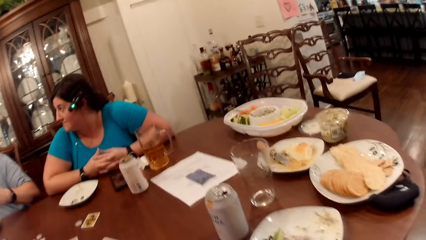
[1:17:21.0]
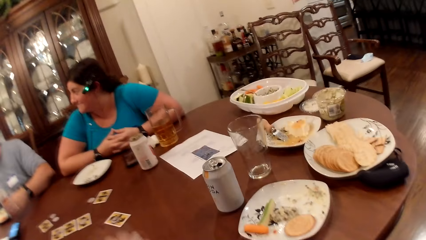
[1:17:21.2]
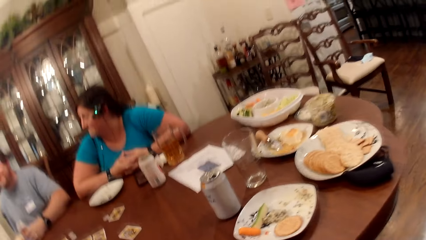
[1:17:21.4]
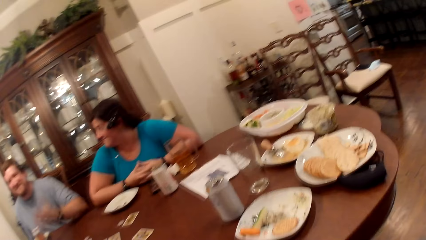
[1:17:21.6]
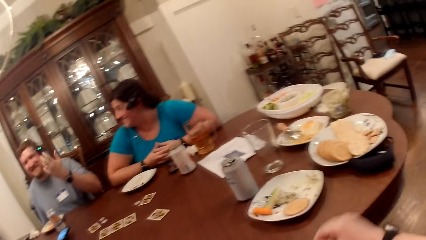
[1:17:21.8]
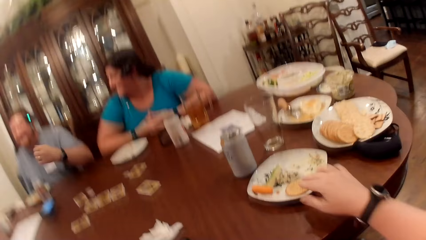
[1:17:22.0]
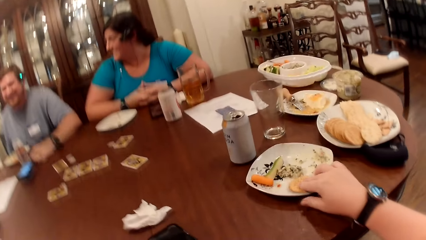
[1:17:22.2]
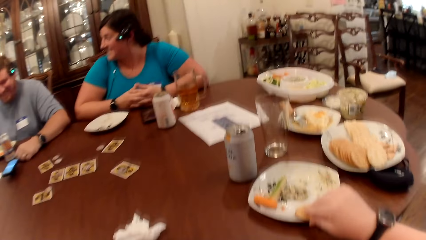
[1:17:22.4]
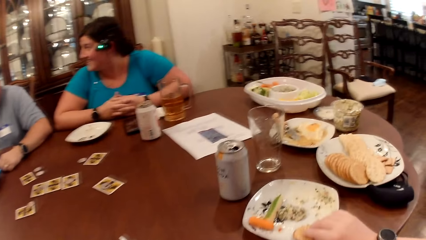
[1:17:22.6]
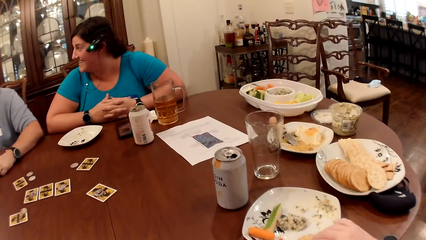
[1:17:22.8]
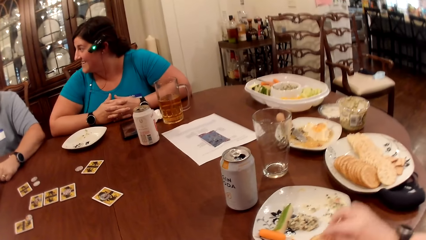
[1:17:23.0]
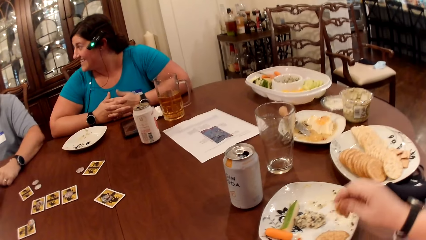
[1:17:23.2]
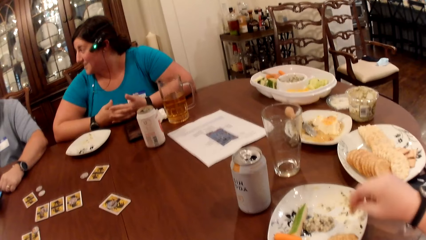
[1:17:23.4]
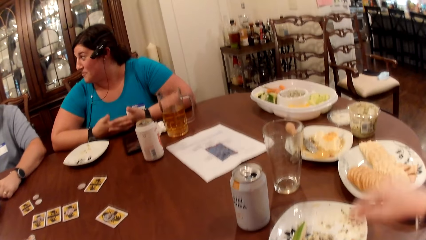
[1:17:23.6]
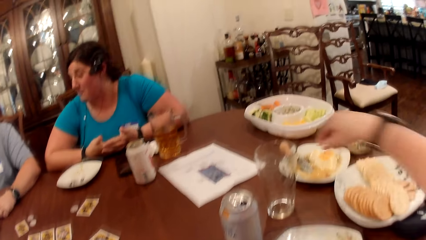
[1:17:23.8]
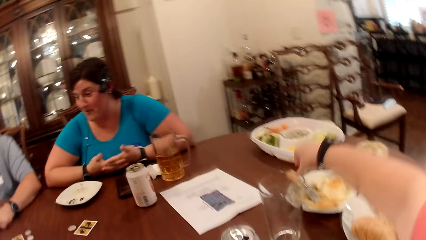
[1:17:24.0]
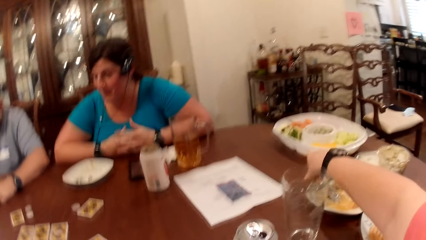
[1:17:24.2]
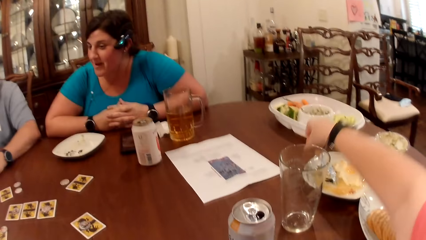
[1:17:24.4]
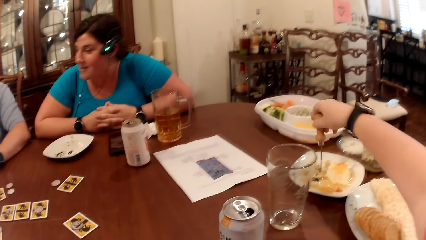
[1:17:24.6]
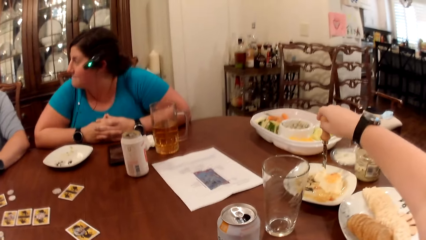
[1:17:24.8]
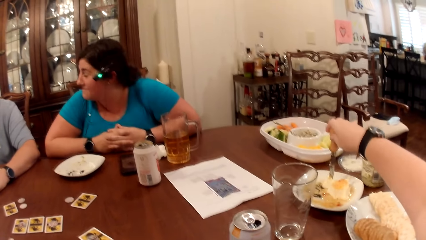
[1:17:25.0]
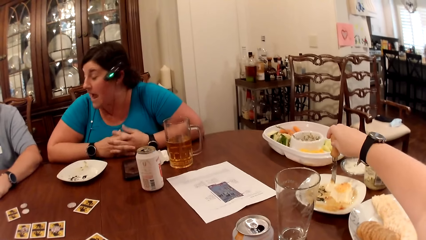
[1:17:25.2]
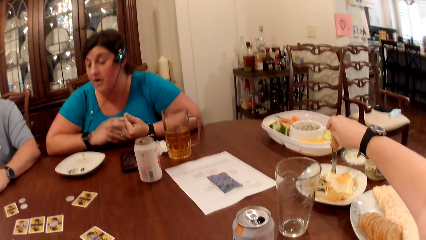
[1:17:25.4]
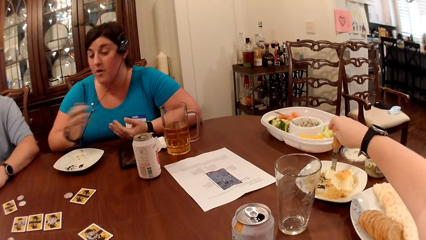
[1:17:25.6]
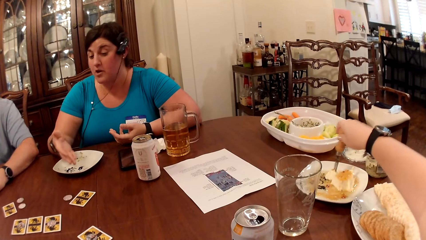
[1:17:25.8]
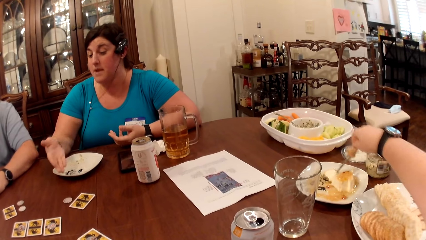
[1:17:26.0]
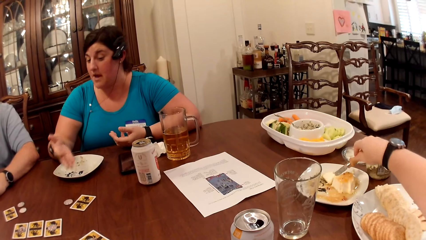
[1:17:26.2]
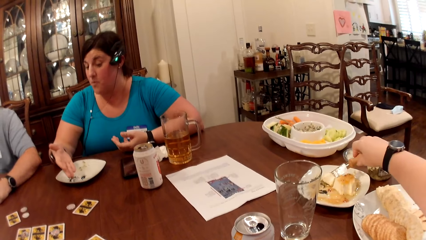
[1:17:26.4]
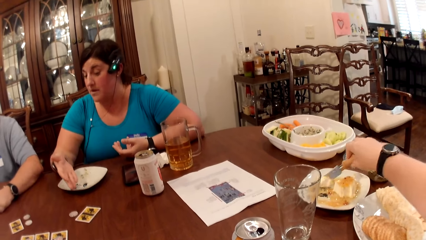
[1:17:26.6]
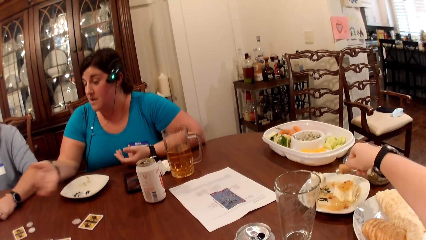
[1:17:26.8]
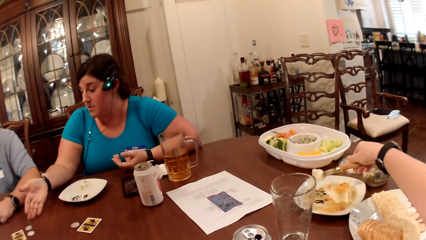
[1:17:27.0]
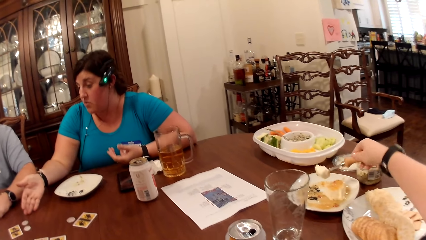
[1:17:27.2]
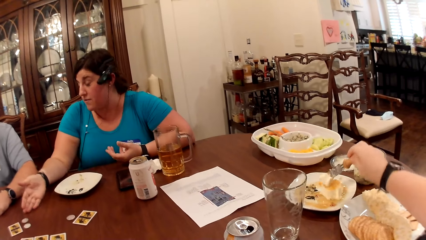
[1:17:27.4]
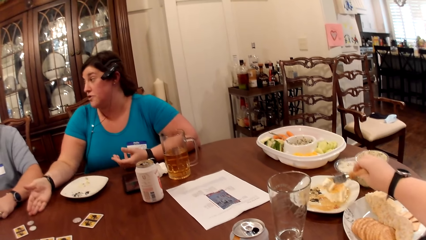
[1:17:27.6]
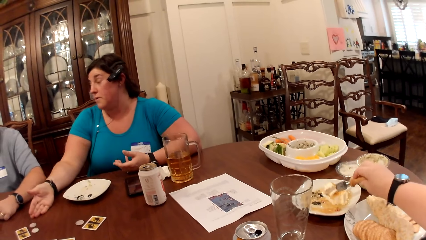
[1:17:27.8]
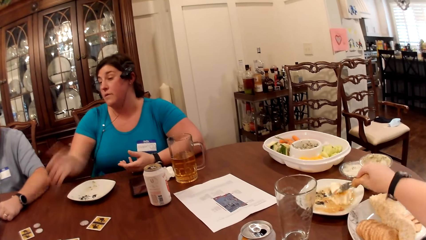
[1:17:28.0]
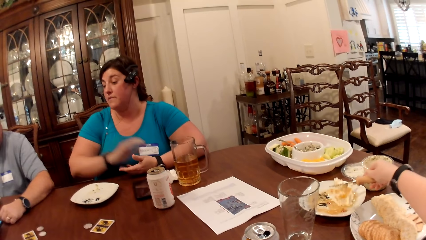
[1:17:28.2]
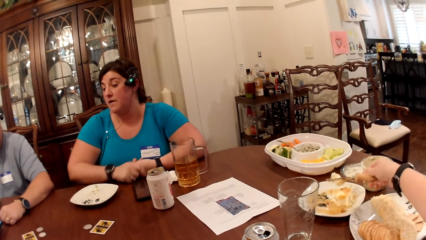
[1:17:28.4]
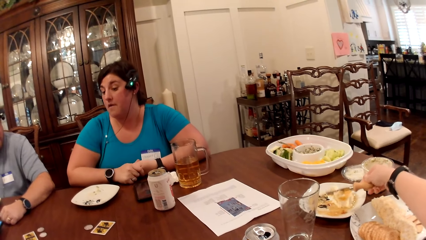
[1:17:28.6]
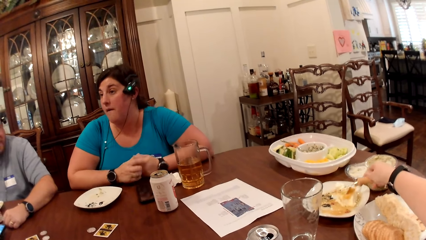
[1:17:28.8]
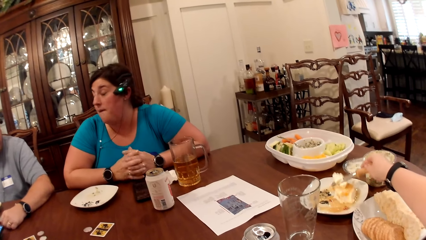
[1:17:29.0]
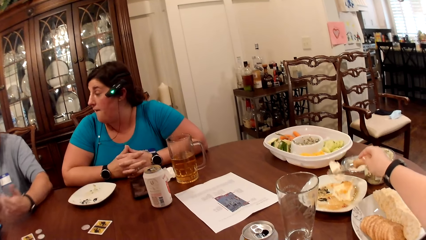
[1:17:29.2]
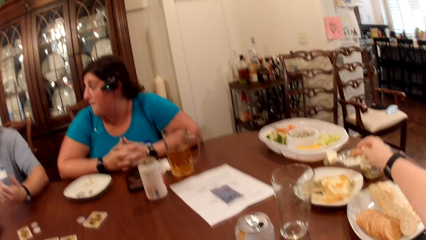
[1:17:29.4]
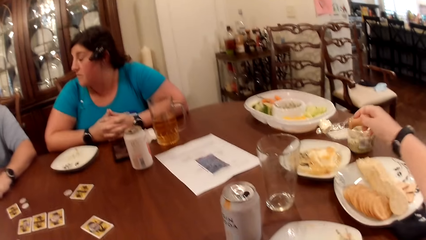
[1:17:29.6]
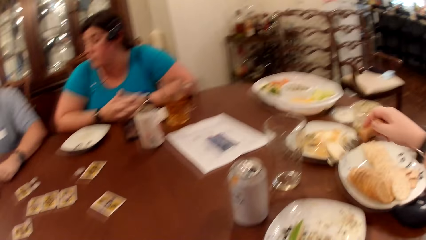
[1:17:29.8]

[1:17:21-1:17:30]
The man drinks the drink and drops the can drink on the table with his left hand. The camera wearer takes a biscuit from the plate with her right hand. The man laughs at a person. The camera wearer drops the biscuit on the plate with her right hand. She picks up a knife from a plate with her right hand. She takes some soft cheese from the plate with the knife. The man interacts with the person.

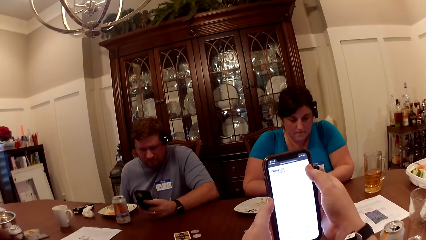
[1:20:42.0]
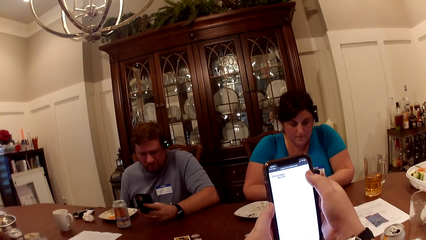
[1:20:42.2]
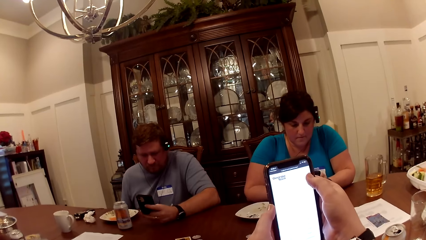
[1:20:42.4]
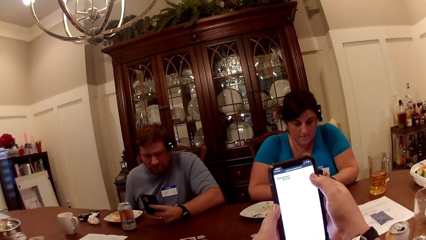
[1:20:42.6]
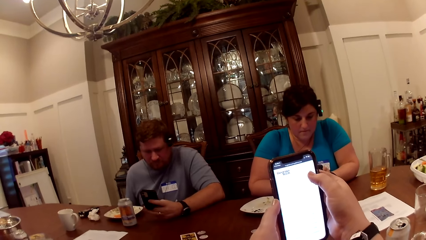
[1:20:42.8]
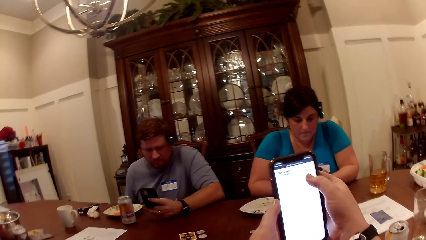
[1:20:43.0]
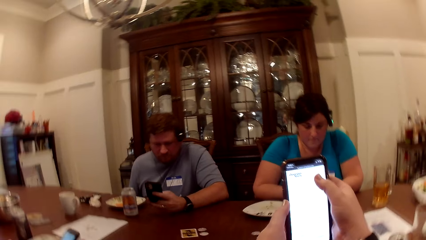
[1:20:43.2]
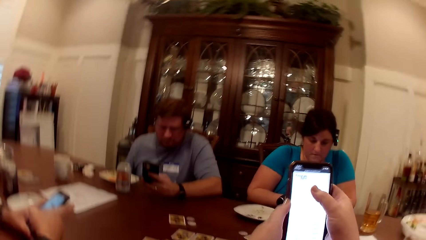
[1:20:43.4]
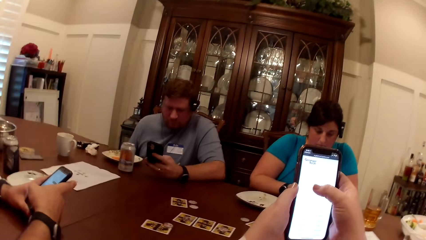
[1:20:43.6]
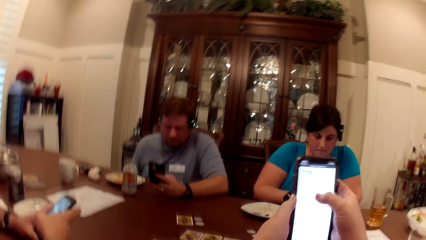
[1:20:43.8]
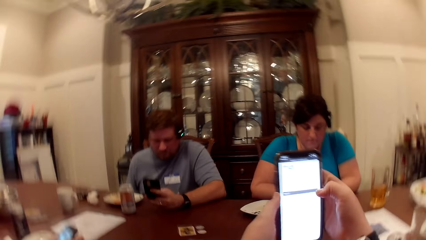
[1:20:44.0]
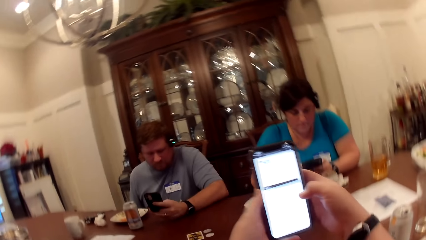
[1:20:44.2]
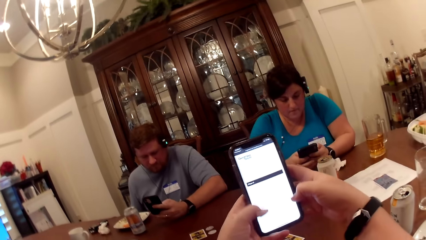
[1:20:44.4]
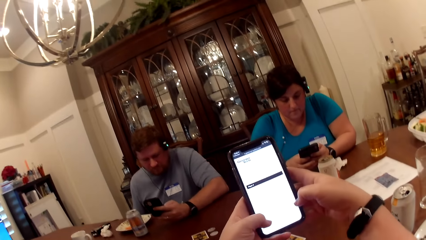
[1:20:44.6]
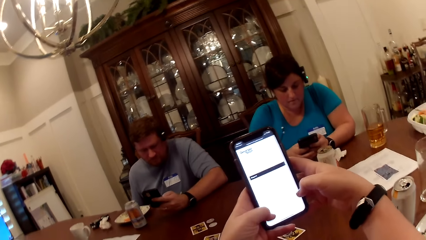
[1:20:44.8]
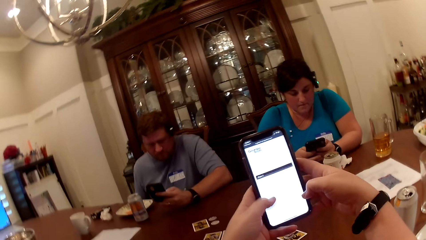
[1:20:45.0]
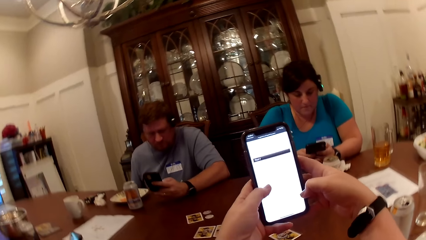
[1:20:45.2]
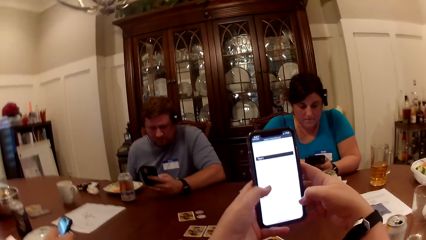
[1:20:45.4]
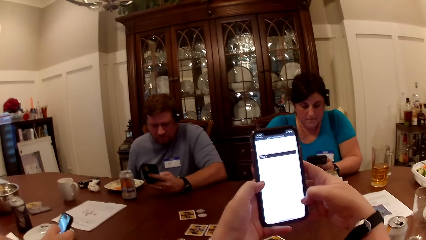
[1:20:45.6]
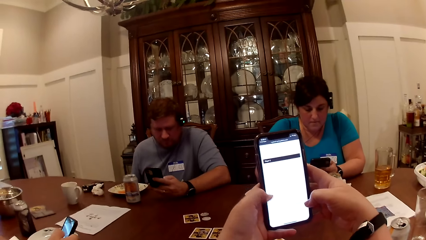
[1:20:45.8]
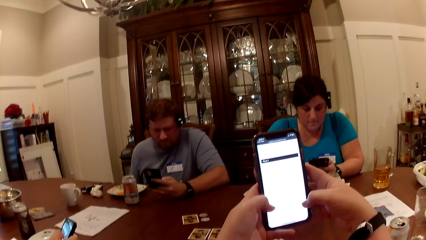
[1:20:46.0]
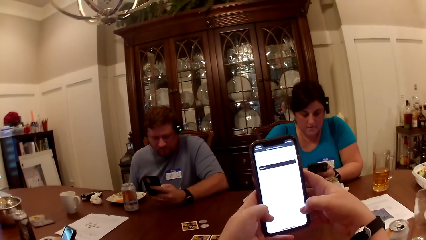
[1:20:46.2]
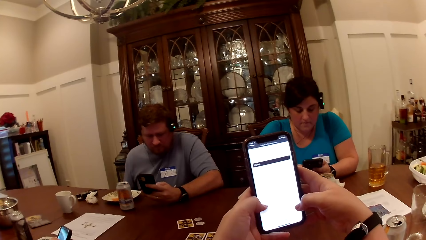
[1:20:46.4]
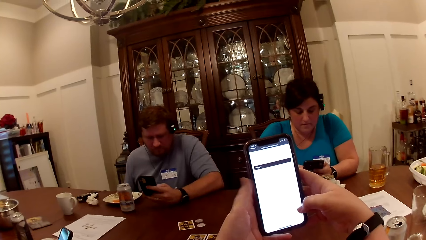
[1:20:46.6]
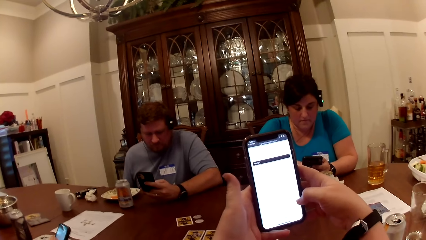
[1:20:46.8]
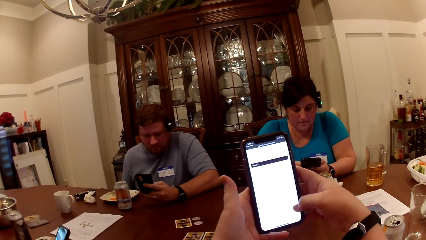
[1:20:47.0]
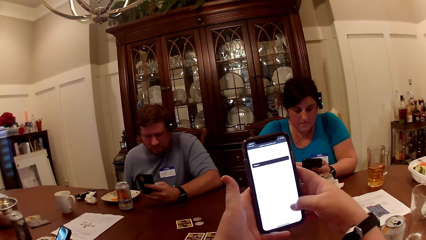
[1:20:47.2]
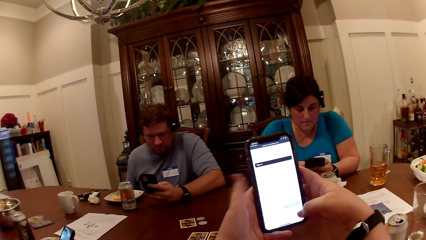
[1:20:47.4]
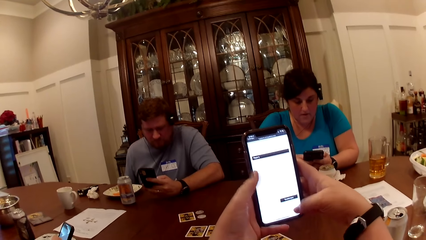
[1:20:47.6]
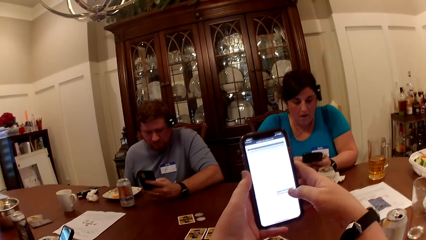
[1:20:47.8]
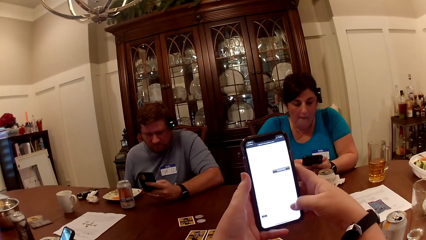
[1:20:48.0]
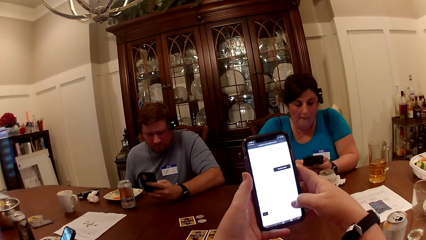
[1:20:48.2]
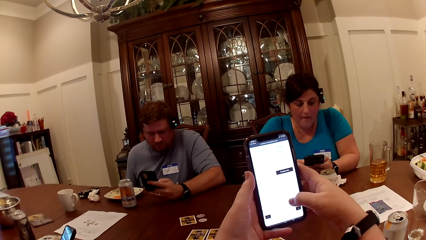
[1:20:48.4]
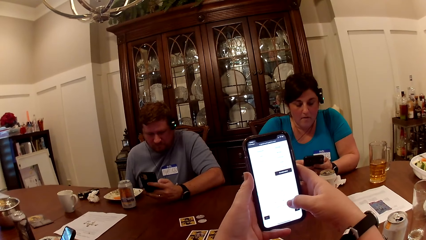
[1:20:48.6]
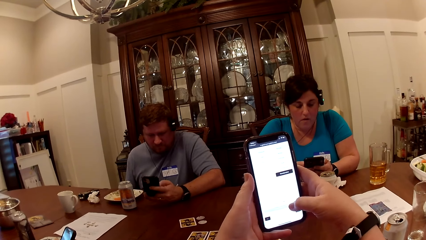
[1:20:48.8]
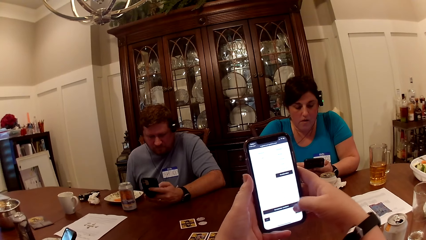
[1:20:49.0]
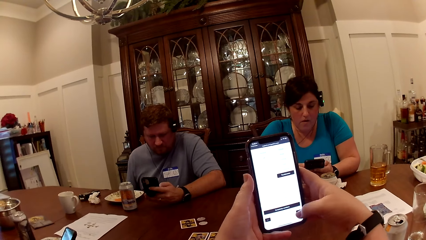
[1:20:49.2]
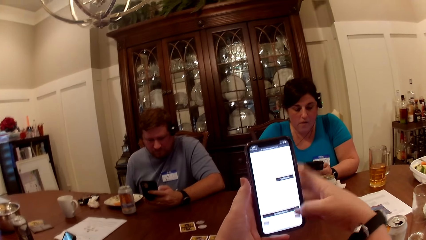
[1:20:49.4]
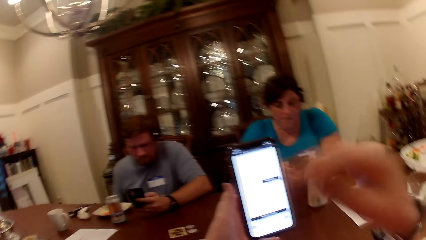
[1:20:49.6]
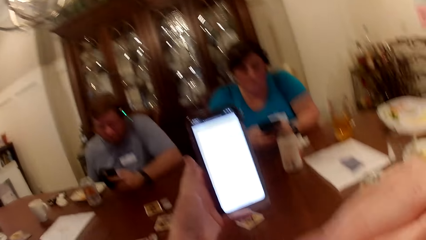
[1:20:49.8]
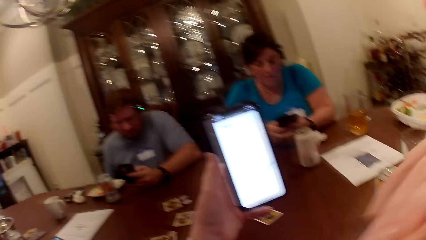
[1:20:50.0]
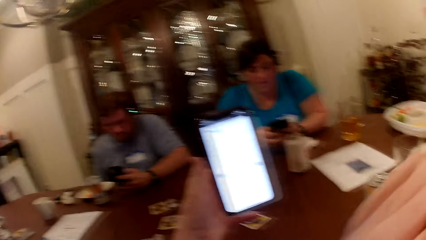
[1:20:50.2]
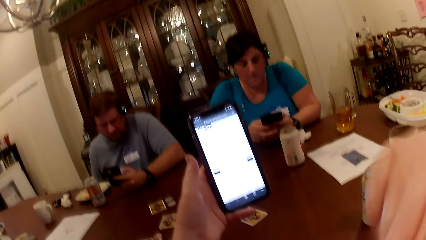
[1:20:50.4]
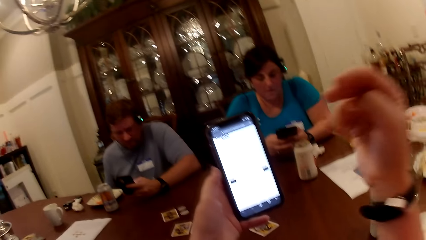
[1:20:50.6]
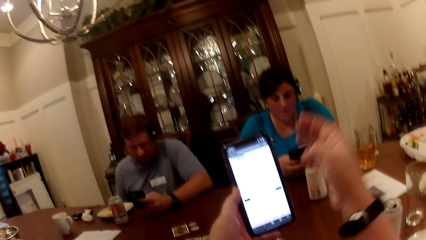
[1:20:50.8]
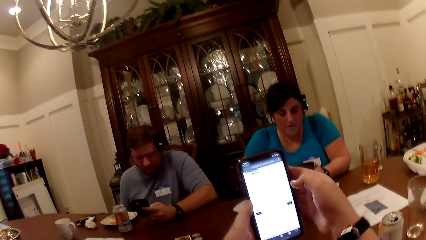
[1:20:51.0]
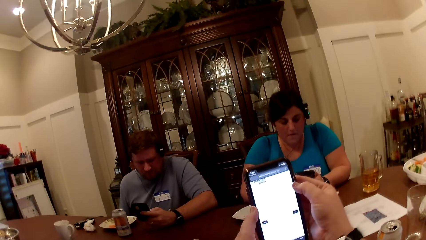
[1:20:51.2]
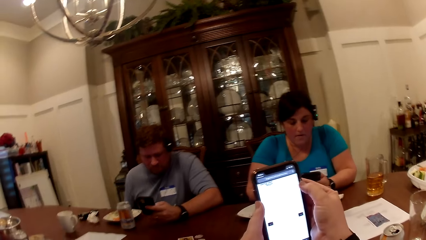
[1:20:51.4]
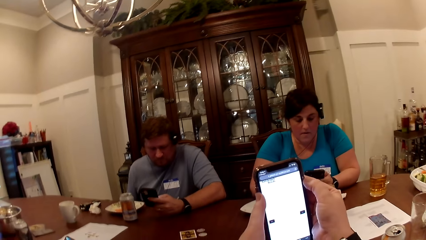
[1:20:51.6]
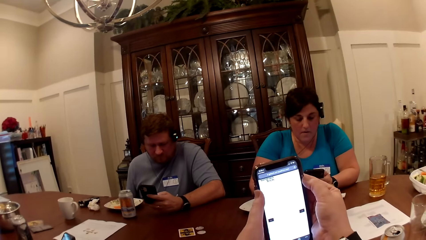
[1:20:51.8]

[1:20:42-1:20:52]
The man operates his phone. The camera wearer touches the face.
